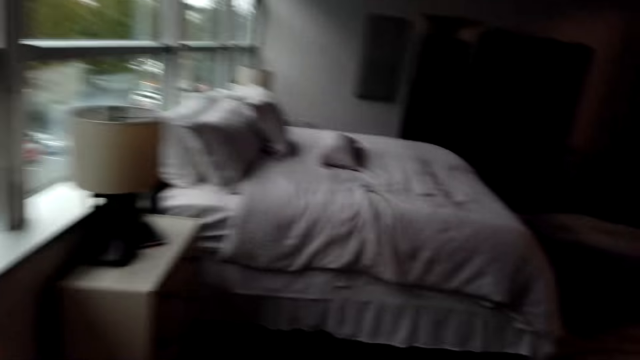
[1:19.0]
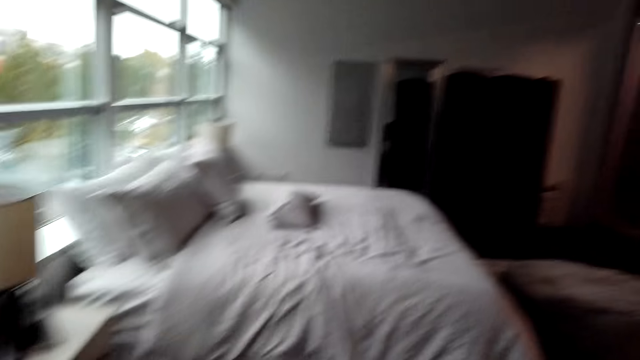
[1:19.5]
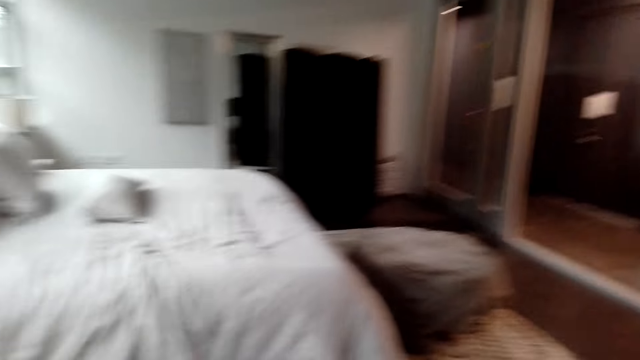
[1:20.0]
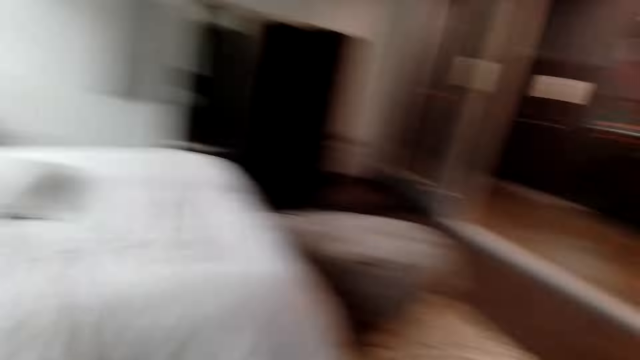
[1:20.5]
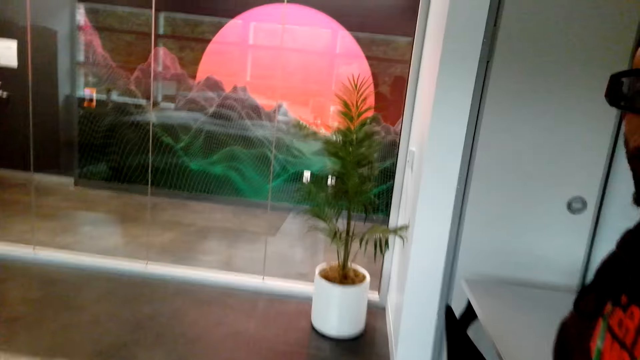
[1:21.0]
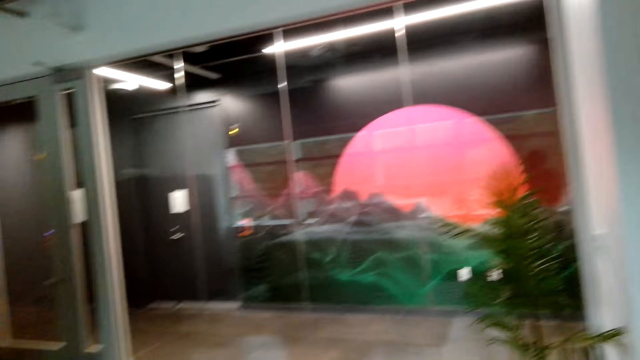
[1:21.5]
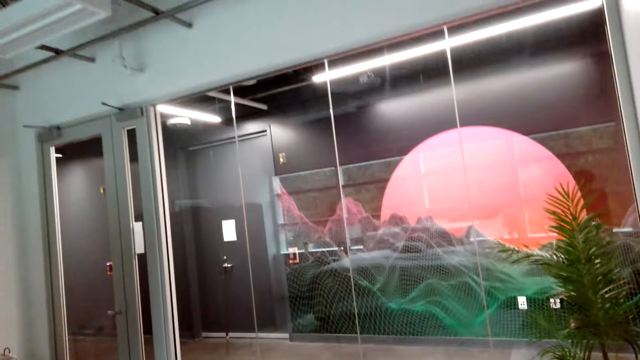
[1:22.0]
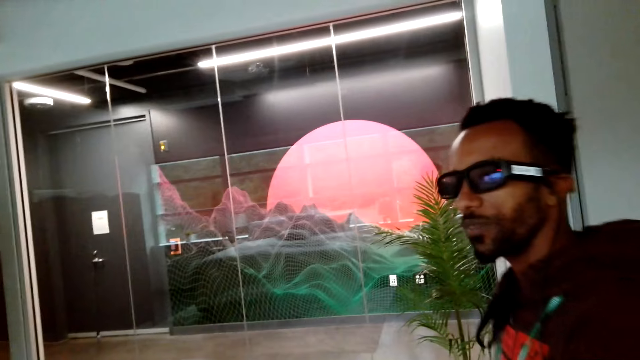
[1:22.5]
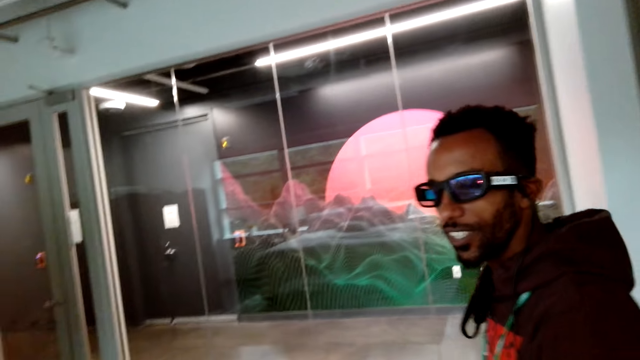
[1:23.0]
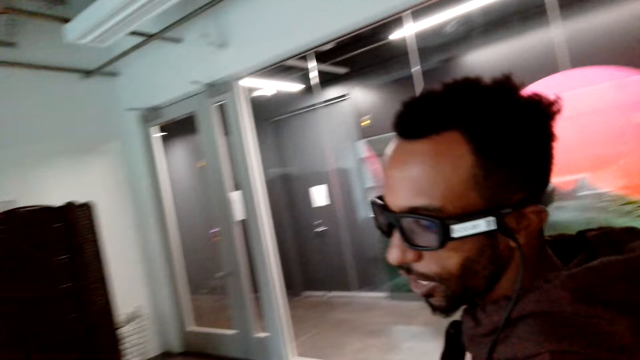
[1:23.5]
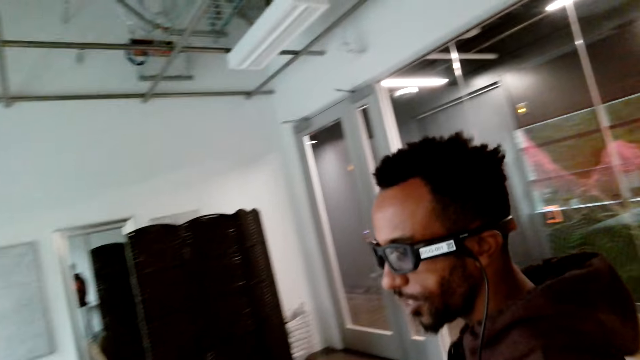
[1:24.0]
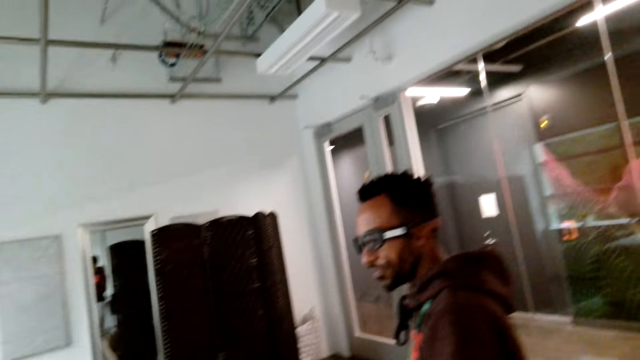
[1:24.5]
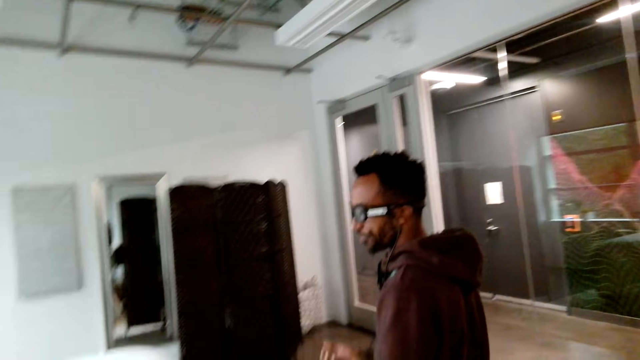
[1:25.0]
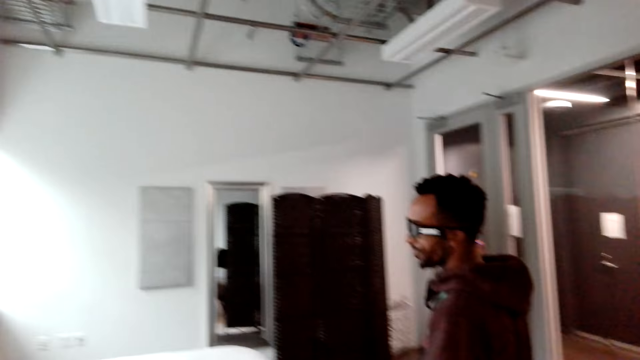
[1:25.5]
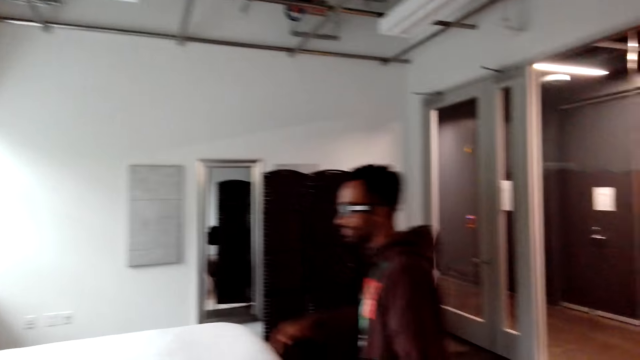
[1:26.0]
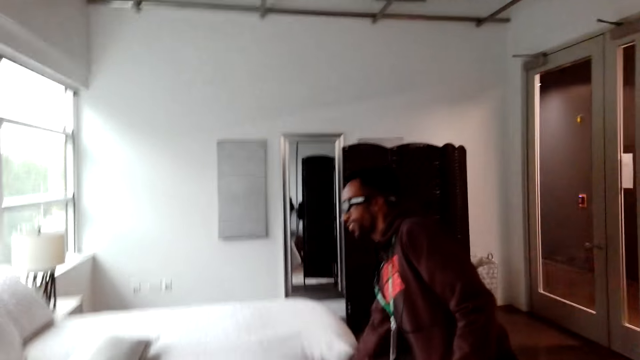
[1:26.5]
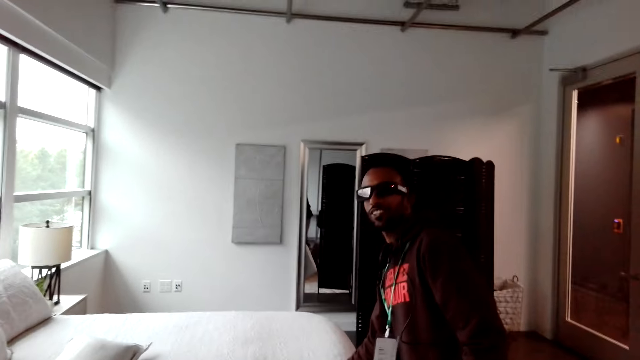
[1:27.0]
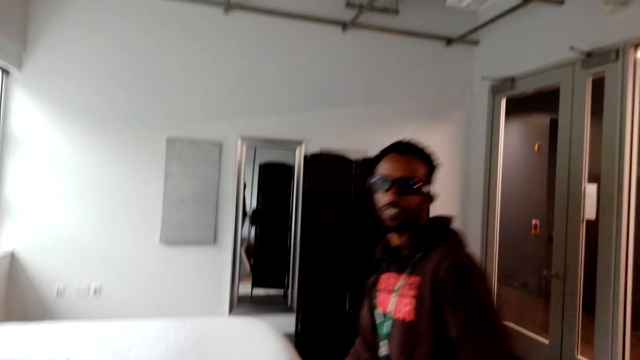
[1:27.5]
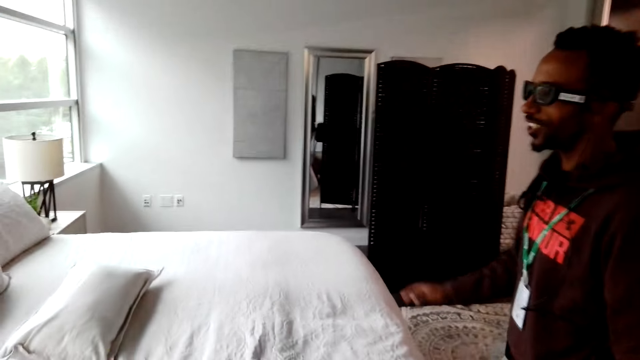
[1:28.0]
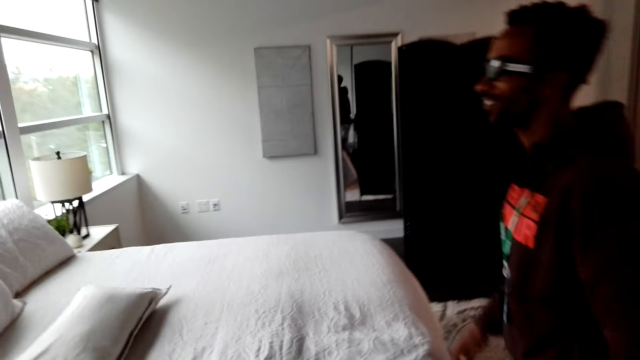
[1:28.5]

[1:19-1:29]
A man stands close to the camera wearer. The camera wearer looks around. They move around the room. The man moves around the room. The man places a hand on the bed and moves around.

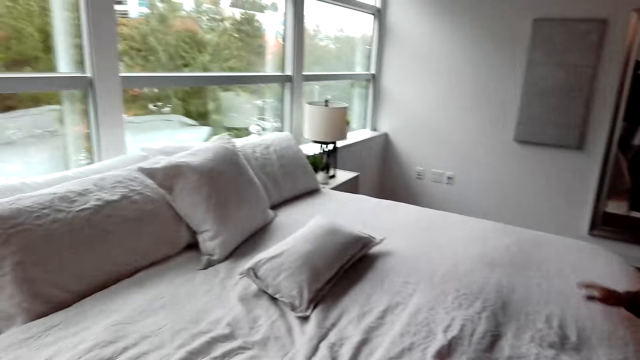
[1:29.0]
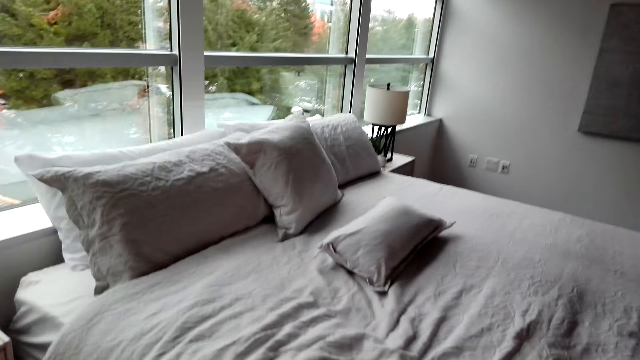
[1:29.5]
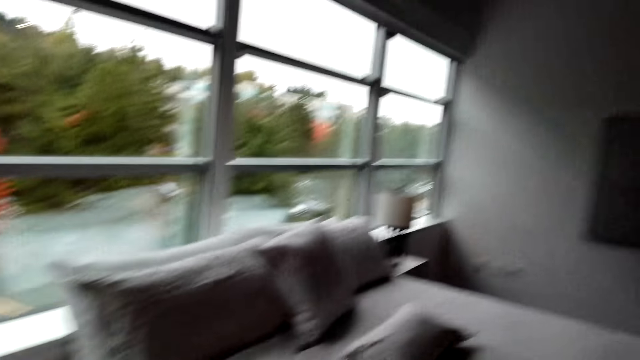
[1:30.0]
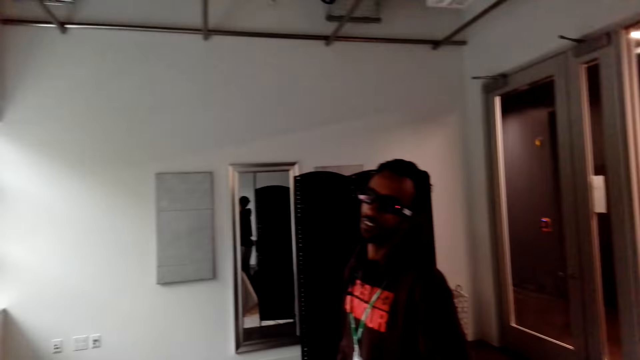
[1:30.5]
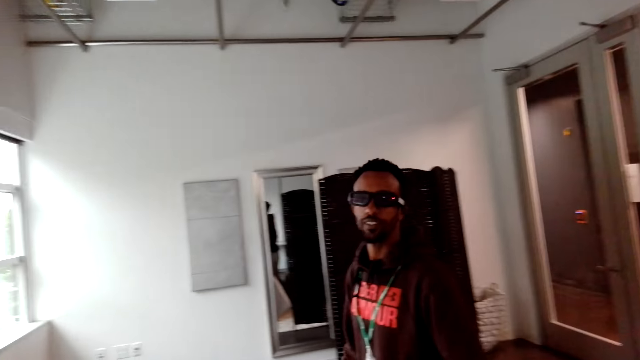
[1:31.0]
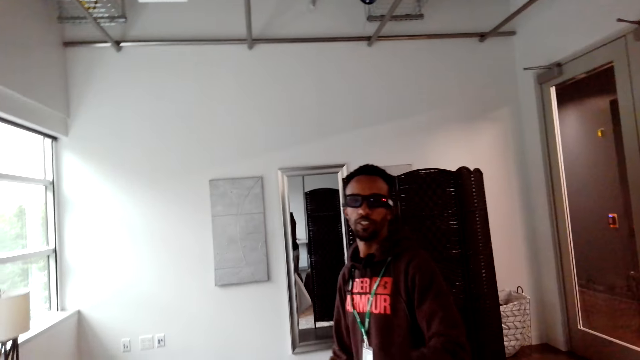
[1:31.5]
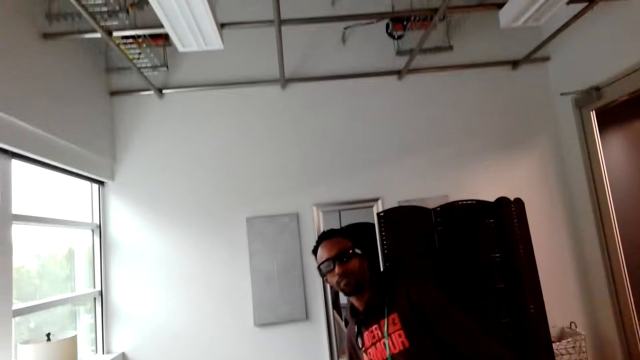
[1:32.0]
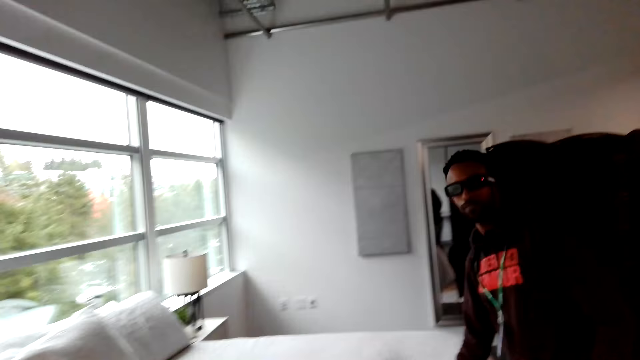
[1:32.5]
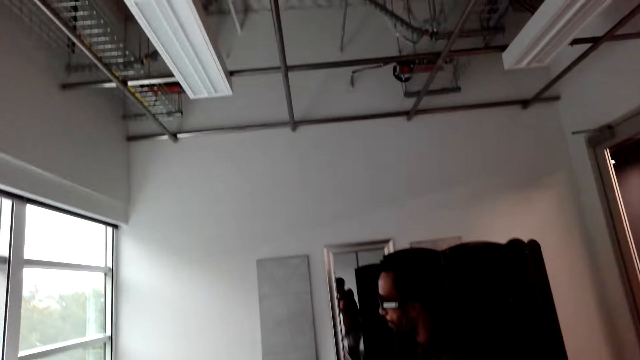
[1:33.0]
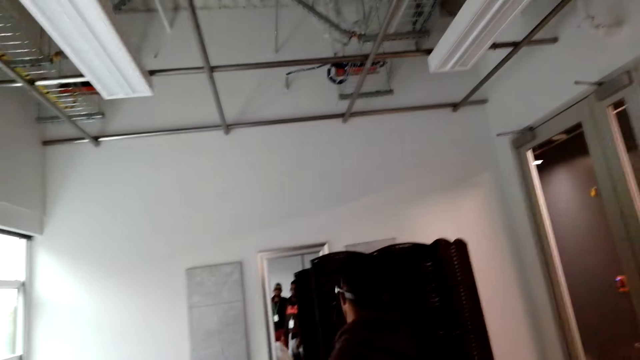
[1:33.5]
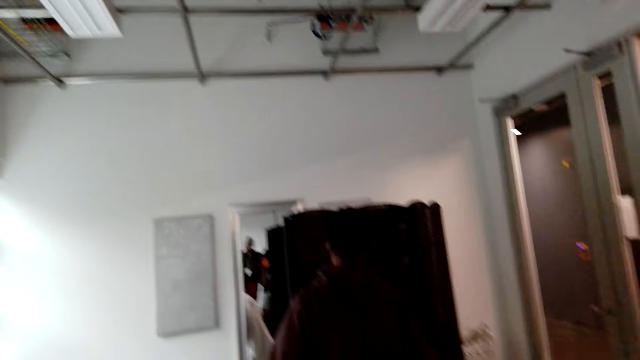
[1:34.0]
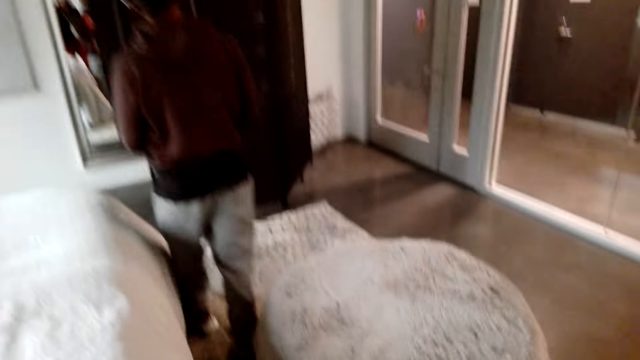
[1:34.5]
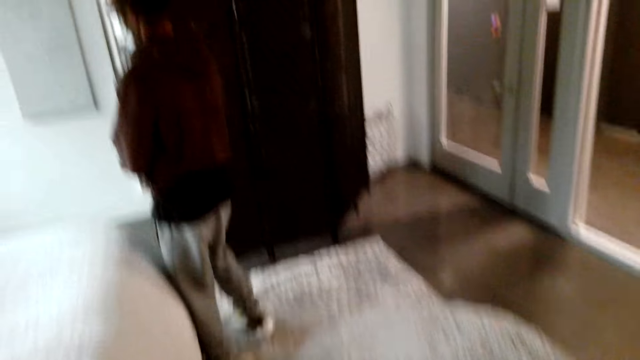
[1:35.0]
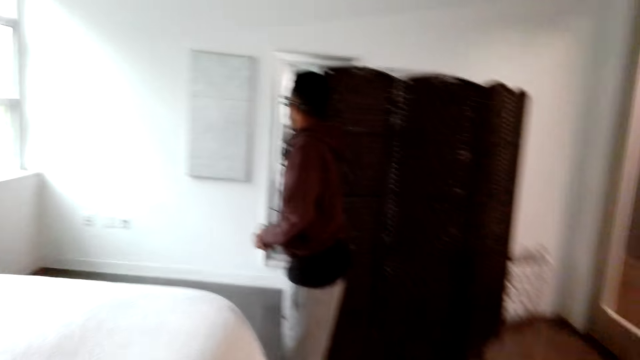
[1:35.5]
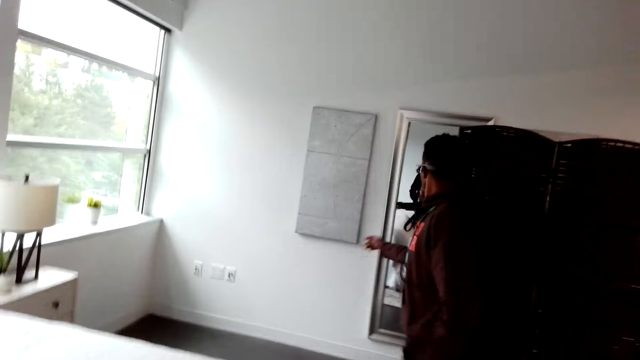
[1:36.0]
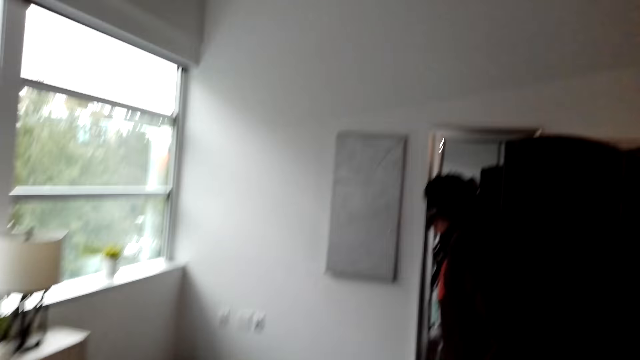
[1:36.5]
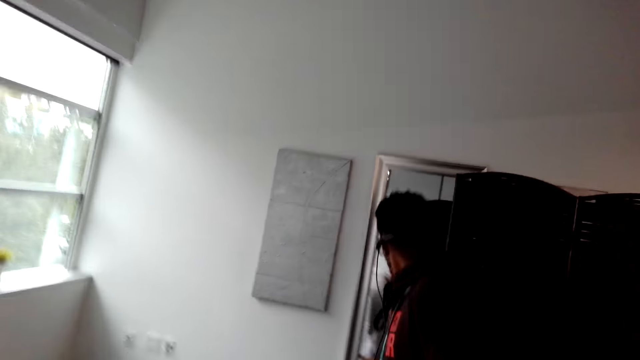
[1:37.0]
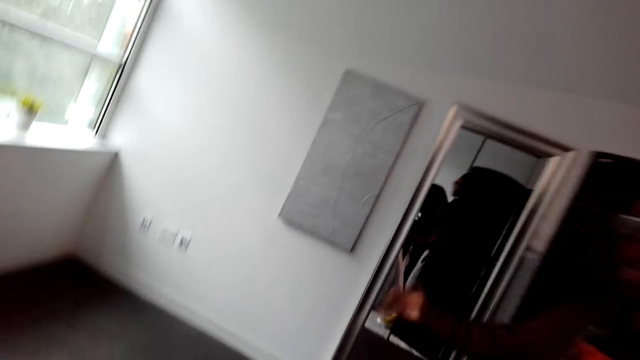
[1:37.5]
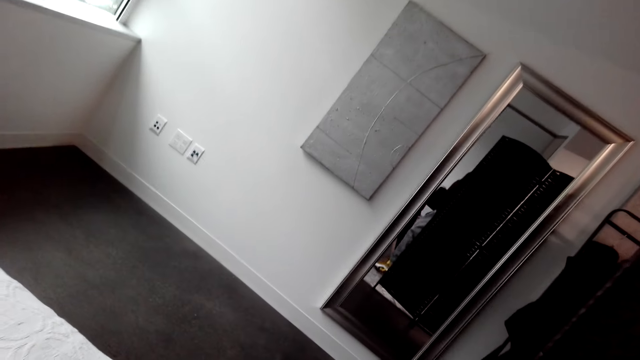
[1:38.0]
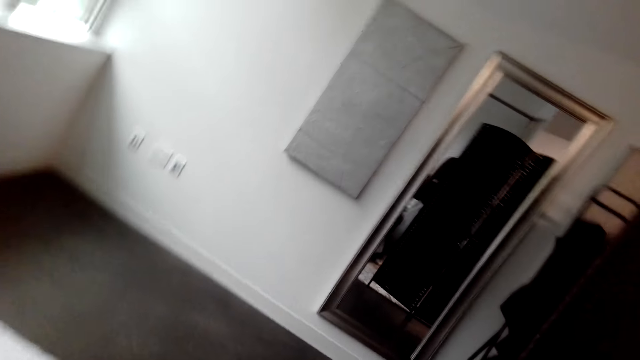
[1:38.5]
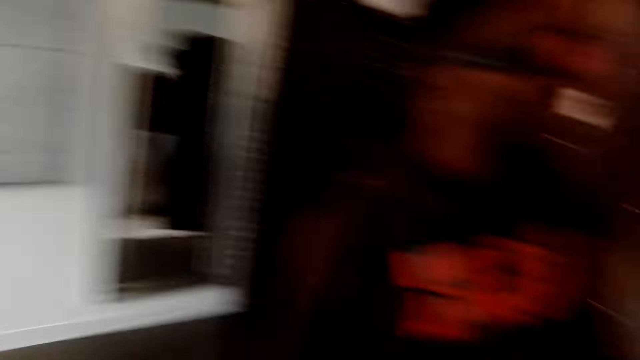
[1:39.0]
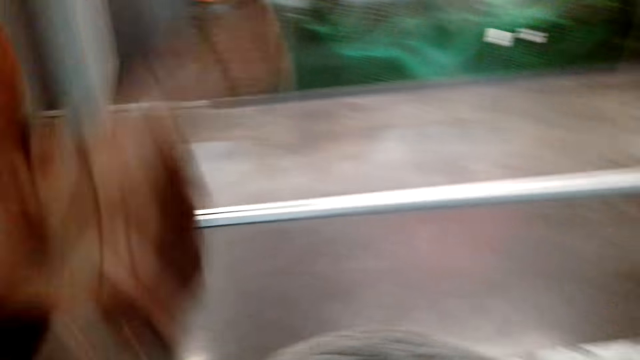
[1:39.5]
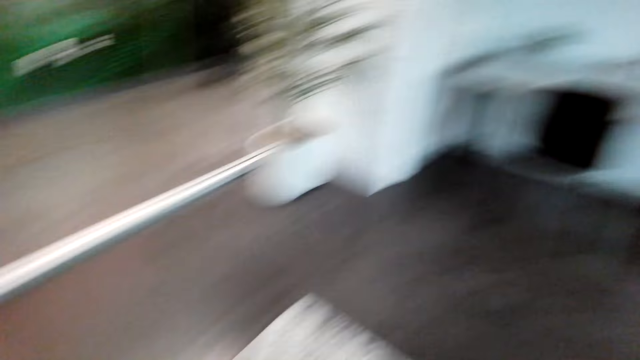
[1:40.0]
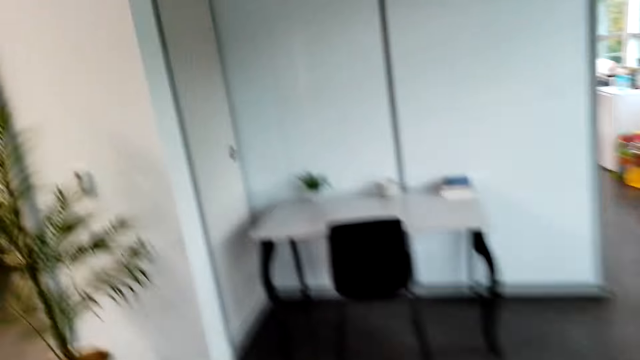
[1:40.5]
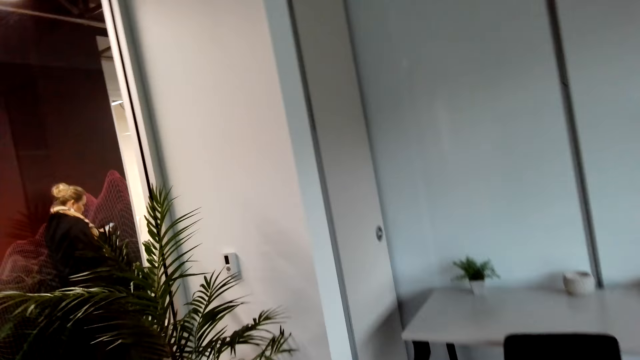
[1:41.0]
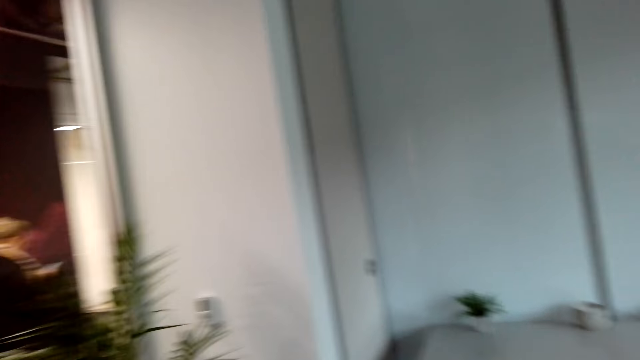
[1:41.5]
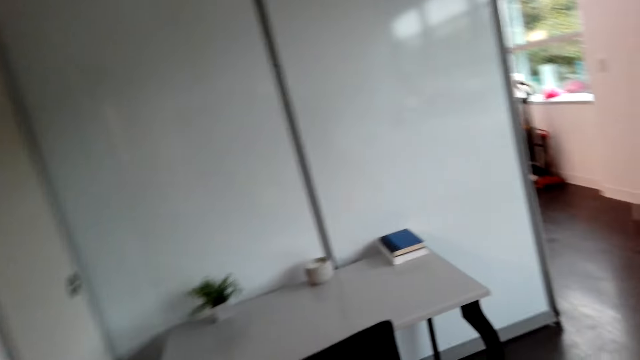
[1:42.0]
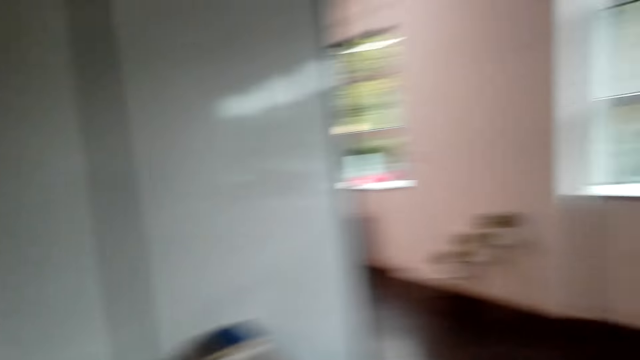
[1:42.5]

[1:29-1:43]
A man places a hand on the bed. The man holds the bed with his hand and looks at the camera wearer. The camera wearer looks around. The man uses gestures and talks to the camera wearer. The man walks around and looks around. The camera wearer walks around. The man uses gestures, talks to something and moves around. The camera wearer looks around. The man uses gestures. The camera wearer moves around the room. A woman stands in another room.
